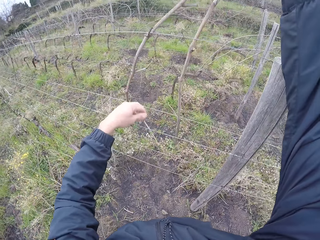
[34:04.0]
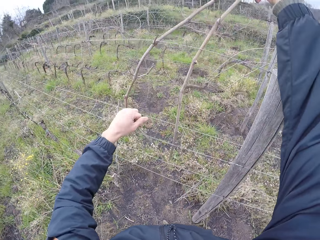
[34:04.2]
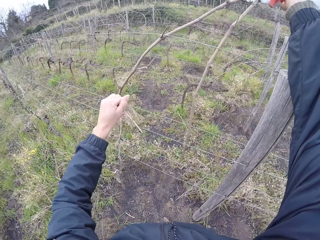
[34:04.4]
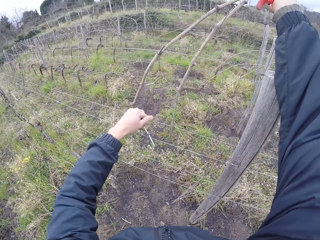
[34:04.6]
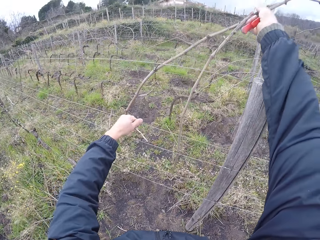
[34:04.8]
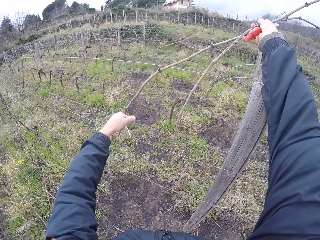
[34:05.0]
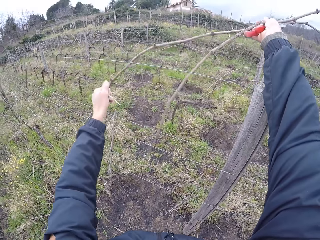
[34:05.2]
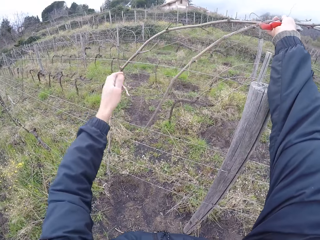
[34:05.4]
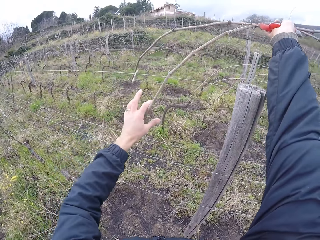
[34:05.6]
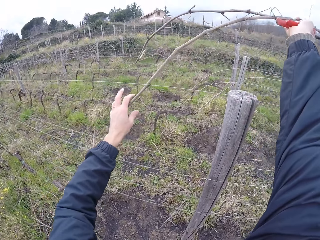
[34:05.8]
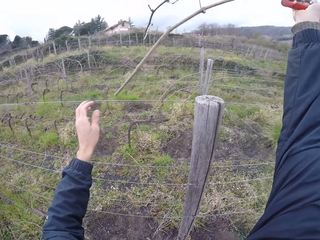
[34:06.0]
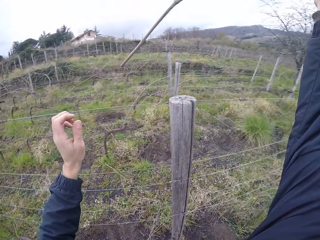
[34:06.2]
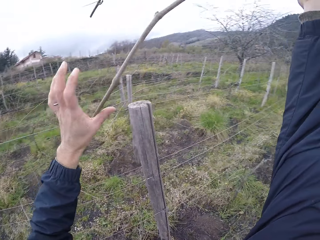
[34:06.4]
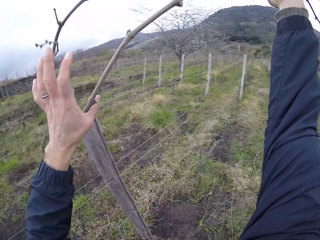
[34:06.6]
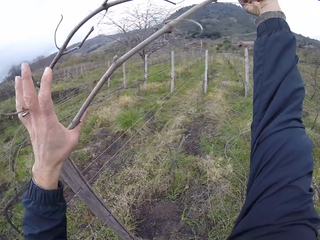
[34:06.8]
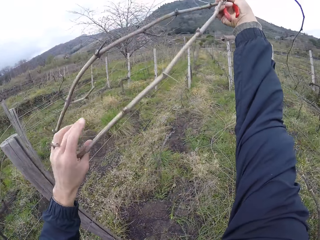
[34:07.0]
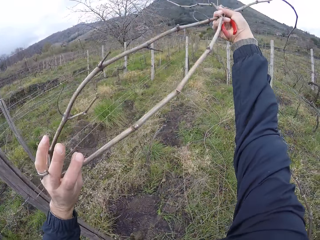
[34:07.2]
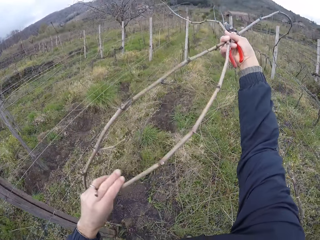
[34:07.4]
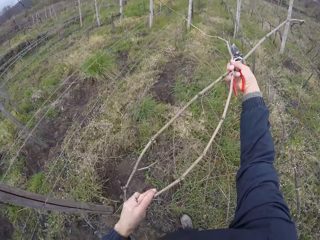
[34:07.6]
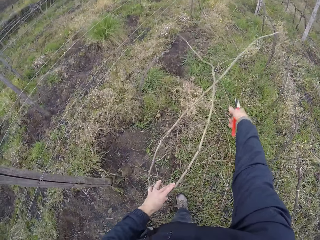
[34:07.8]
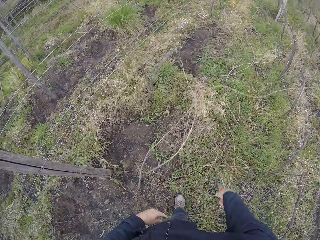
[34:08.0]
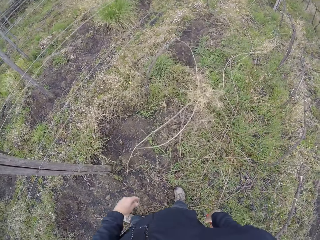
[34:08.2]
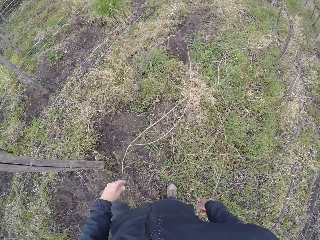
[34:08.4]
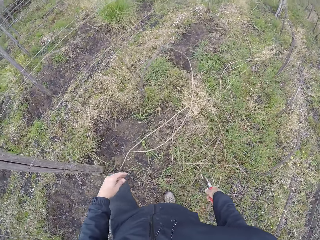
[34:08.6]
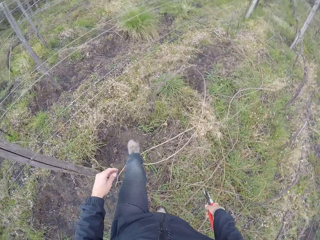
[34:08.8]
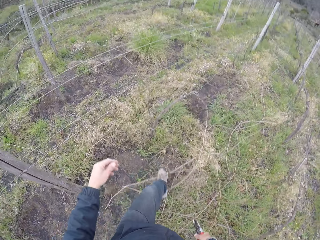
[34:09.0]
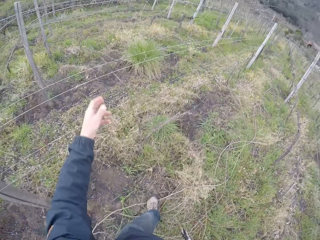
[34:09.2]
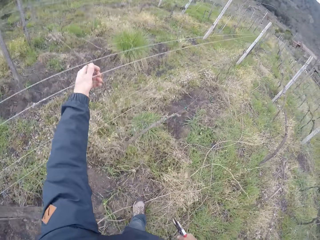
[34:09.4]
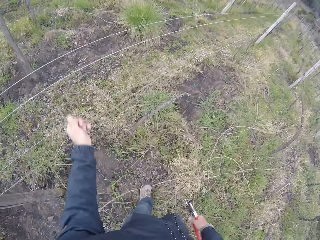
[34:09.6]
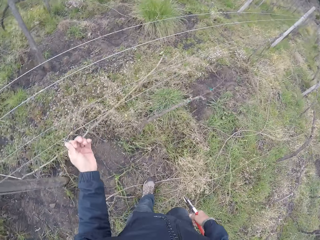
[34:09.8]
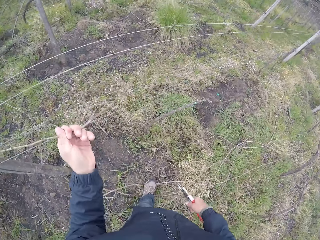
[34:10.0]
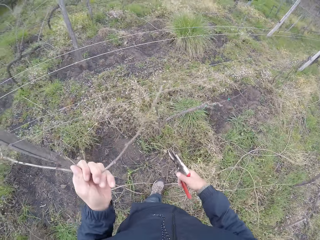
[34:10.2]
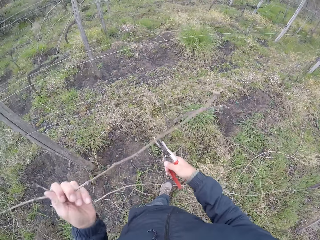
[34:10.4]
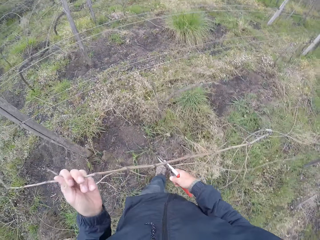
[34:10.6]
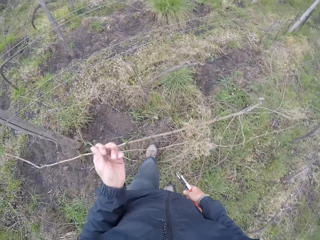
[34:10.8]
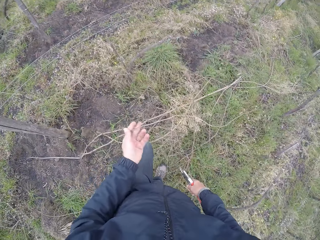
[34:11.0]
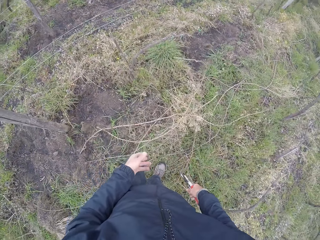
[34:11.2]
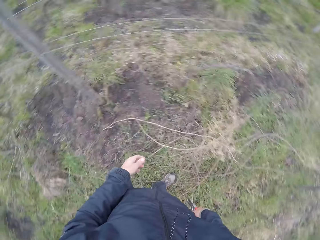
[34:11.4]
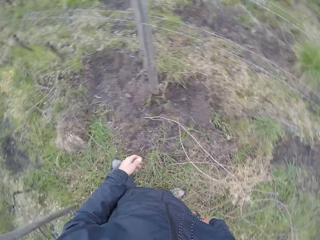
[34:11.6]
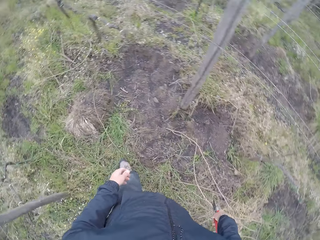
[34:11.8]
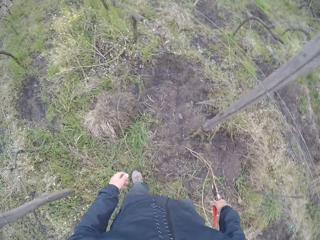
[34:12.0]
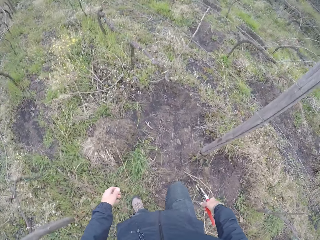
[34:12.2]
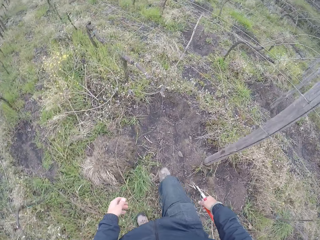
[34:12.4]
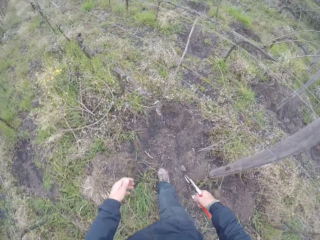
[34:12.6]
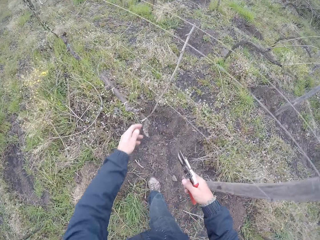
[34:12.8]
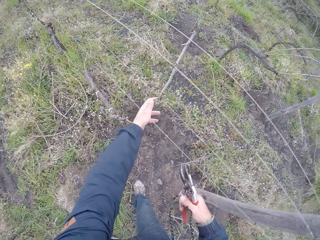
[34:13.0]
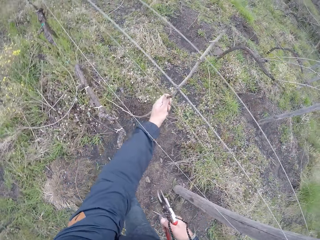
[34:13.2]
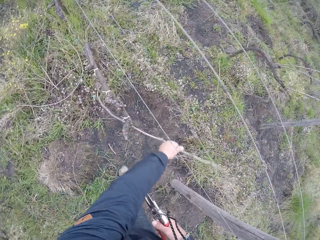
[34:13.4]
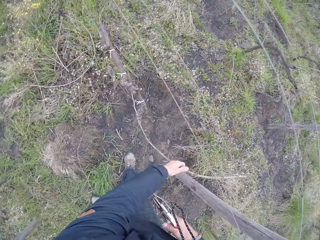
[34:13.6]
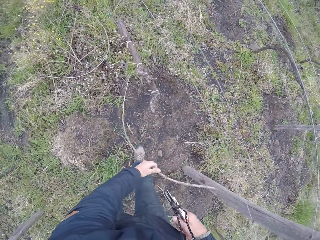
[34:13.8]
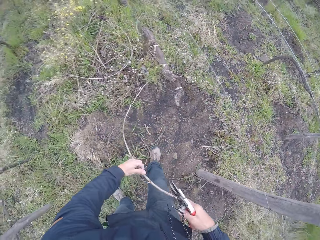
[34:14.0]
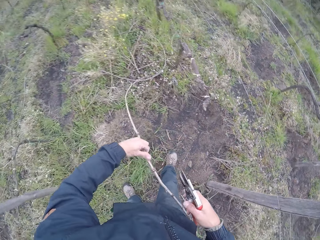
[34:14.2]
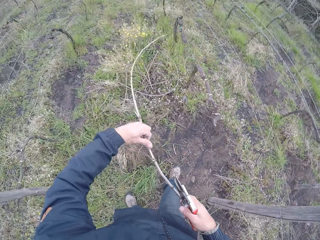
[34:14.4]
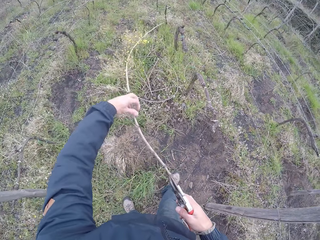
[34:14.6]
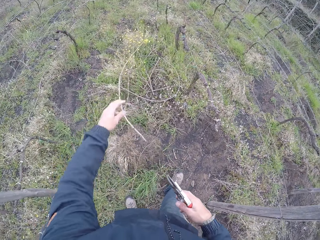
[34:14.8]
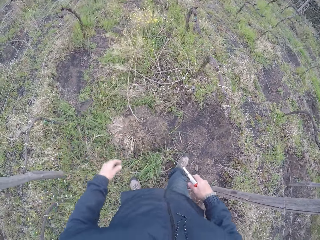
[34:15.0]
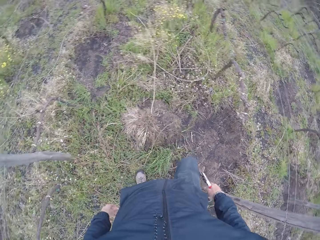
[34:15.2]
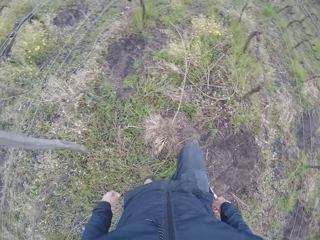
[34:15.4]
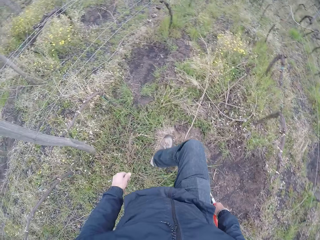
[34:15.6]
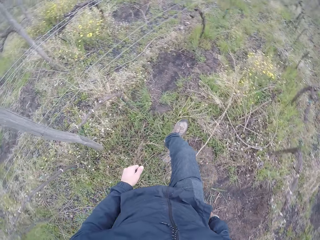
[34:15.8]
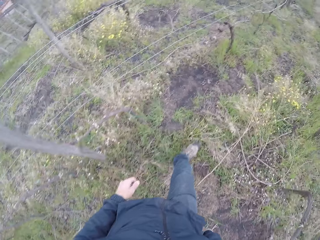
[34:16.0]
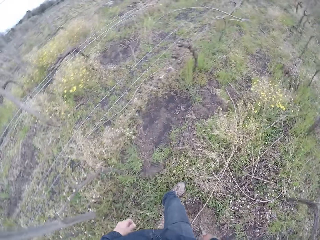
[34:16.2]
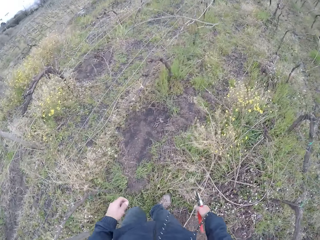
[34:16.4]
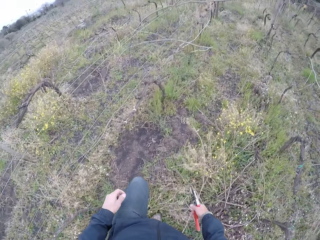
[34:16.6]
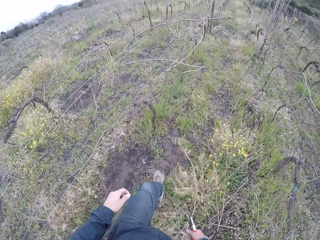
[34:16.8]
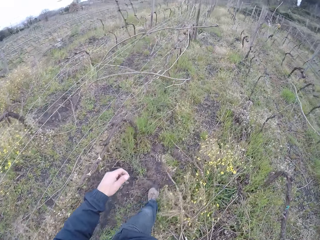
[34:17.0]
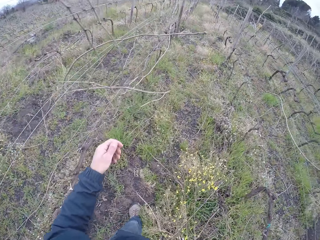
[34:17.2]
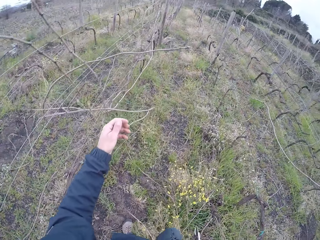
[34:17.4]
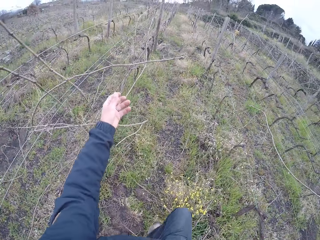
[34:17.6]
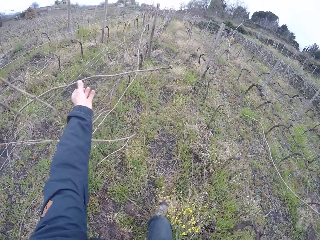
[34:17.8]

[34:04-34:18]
The camera wearer pulls up the twig with both hands. He holds the twig with both hands. He drops the twig to the ground with both hands. He moves around. He pulls a twig with his left hand from the barbed wire. He picks a stick. He drops the twig to the ground with his left hand. He moves around. He picks a stick. He pulls a twig with his left hand from the barbed wire. He drops the twig to the ground with his left hand. He moves around.

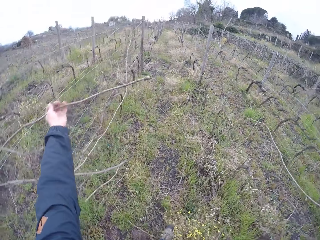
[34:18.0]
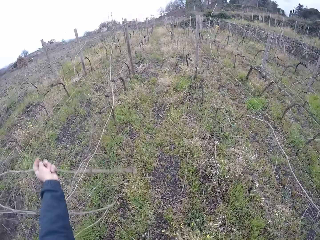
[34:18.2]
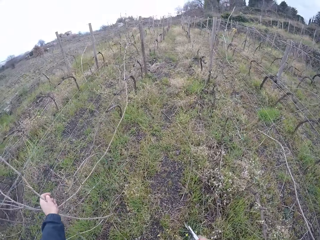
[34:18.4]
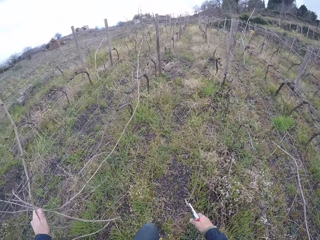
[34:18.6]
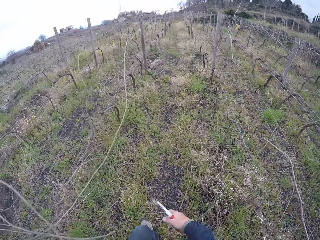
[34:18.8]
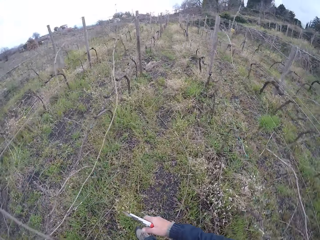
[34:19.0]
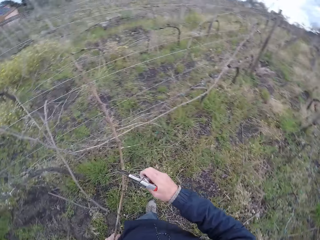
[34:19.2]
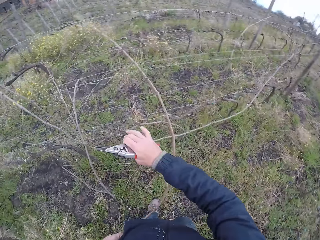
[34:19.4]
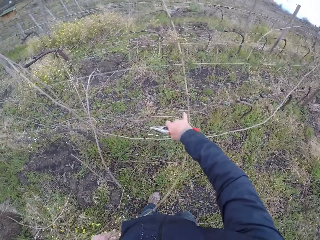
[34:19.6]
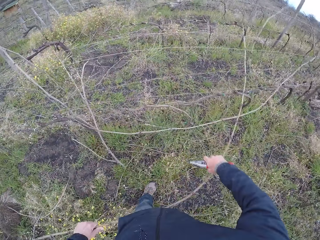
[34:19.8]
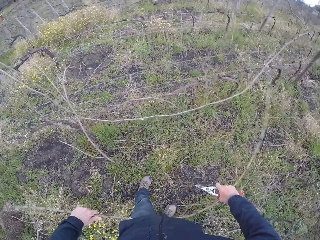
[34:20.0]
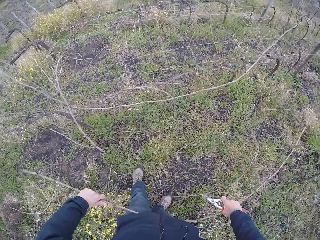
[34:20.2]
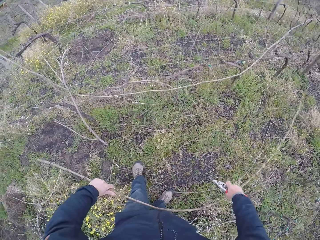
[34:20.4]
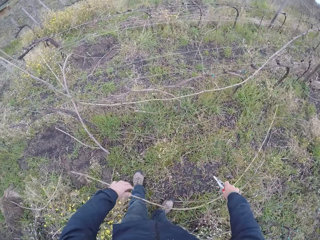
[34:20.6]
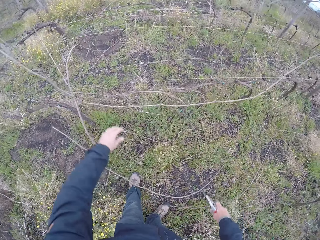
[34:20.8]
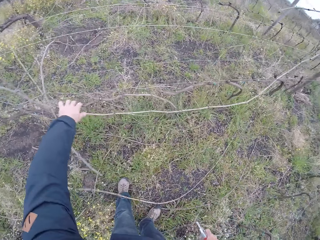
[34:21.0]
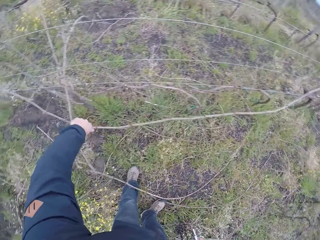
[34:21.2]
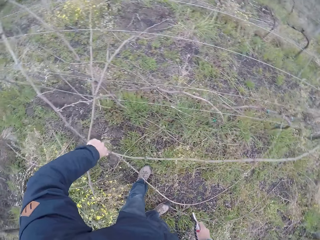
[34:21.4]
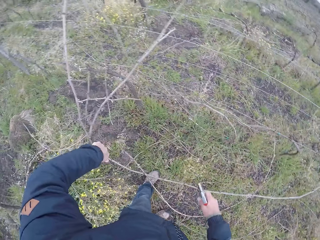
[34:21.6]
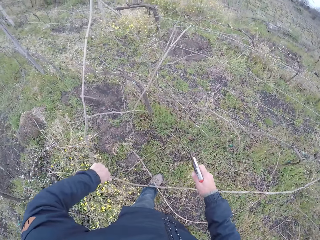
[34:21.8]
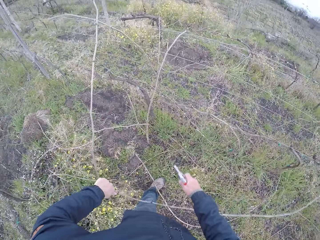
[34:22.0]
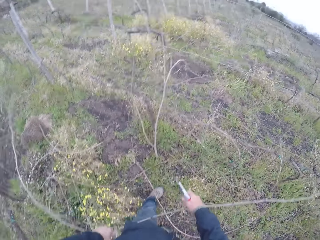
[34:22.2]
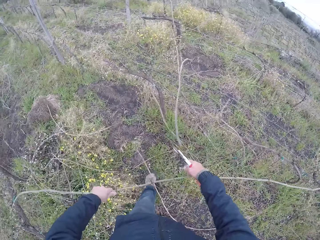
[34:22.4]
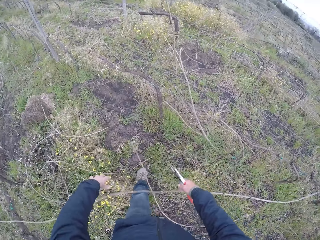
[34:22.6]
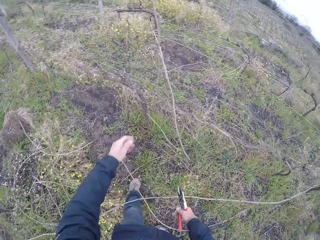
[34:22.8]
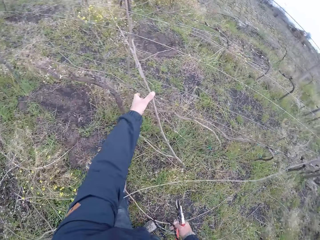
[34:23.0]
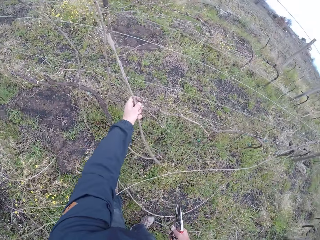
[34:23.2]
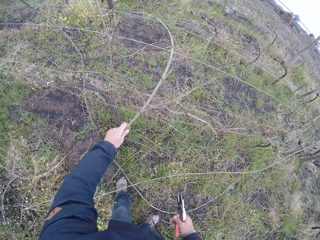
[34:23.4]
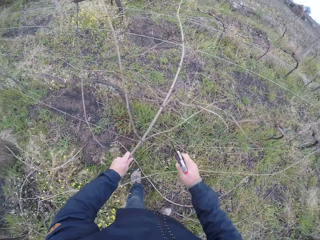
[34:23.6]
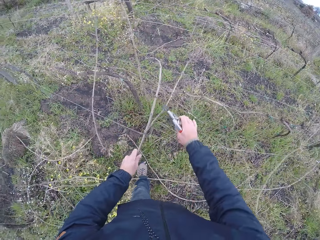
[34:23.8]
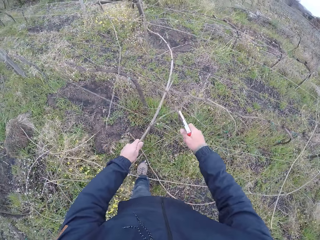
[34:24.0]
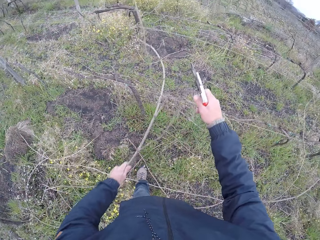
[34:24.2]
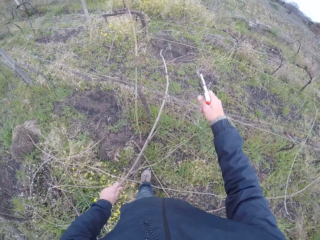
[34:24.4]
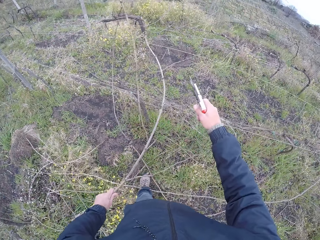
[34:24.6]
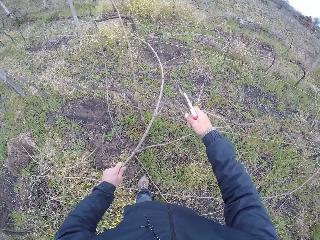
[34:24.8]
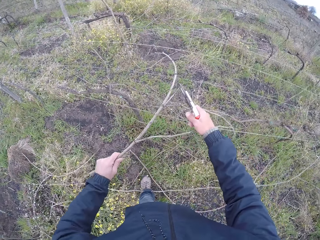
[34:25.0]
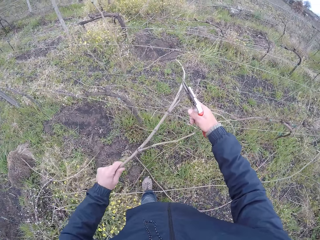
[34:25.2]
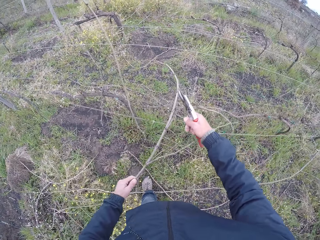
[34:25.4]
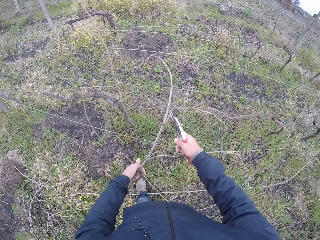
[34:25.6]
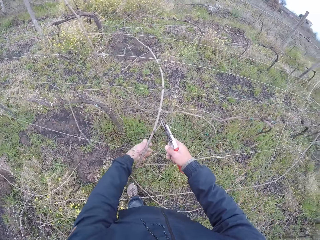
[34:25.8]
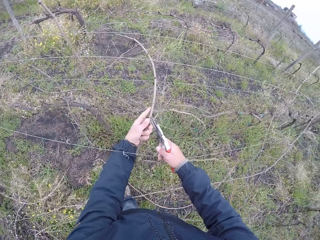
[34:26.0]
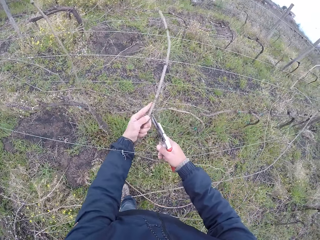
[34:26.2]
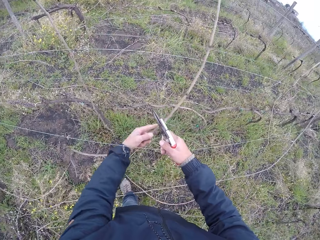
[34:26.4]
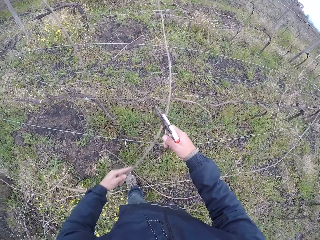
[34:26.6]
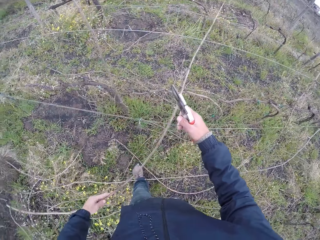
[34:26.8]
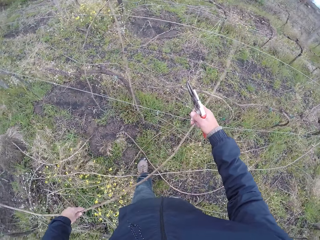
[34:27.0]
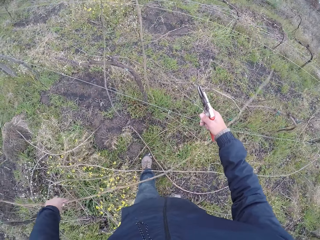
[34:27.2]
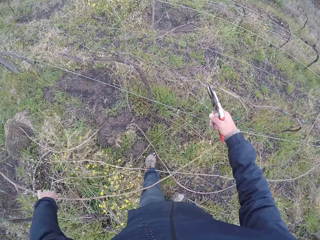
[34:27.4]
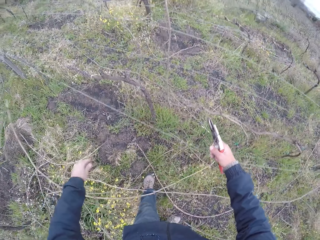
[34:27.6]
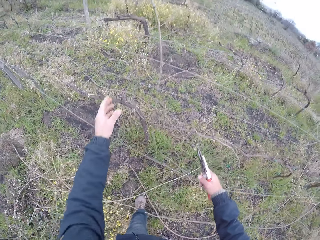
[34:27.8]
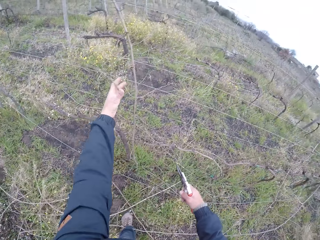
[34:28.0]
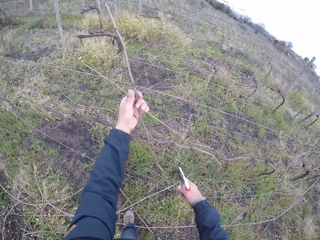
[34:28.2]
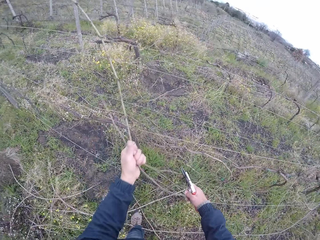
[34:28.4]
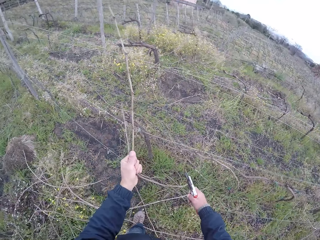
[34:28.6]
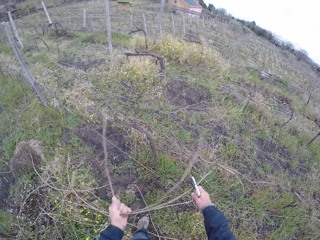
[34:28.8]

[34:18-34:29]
The camera wearer pulls a twig with his left hand from a barbed wire. He picks a stick. He pulls the twig from the barbed wire with both hands. He drops the twig to the ground with both hands. He pulls a twig with his left hand from the barbed wire. He picks a stick. He drops the twig to the ground with his left hand. He picks a stick. He pulls a twig with his left hand from the barbed wire. He raises the barbed wire with his right hand. He drops the twig to the ground with both hands. He picks a stick.
